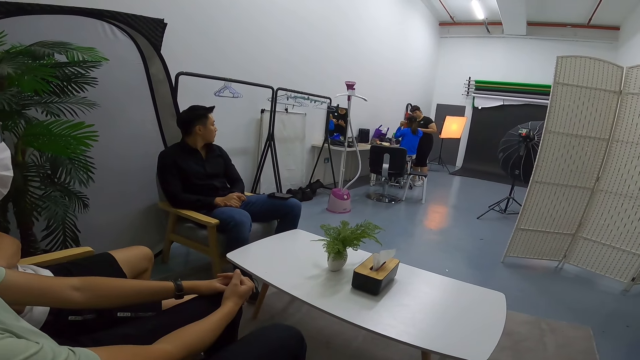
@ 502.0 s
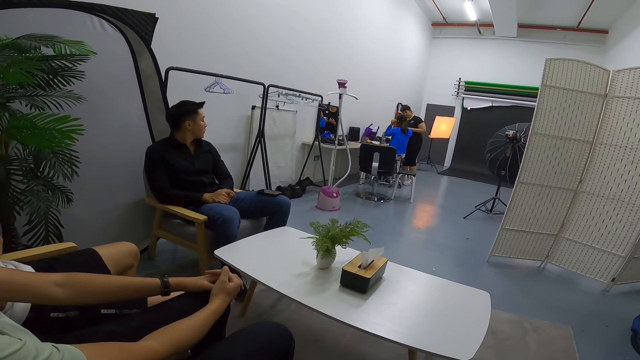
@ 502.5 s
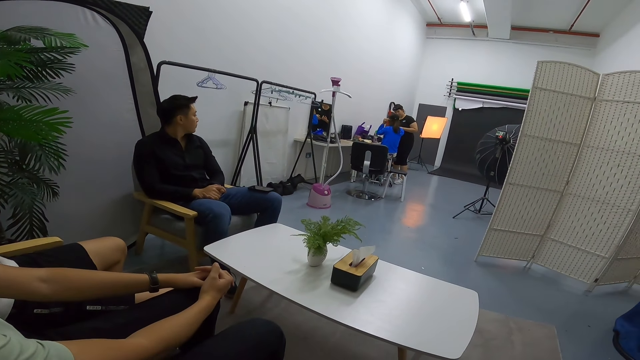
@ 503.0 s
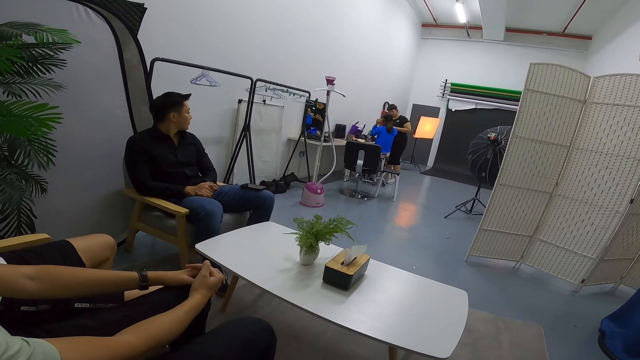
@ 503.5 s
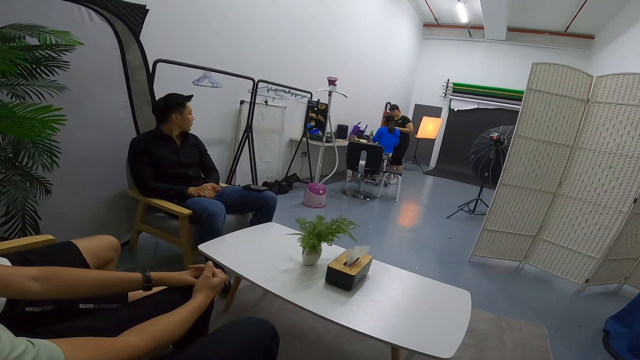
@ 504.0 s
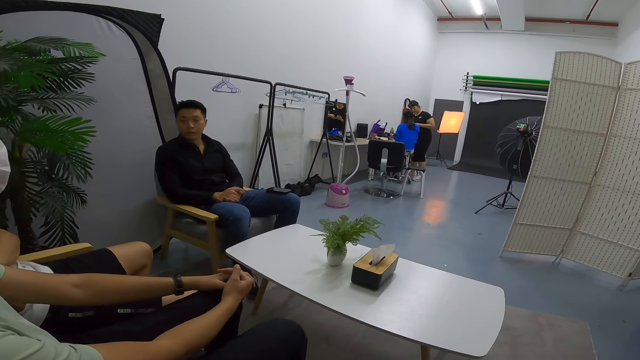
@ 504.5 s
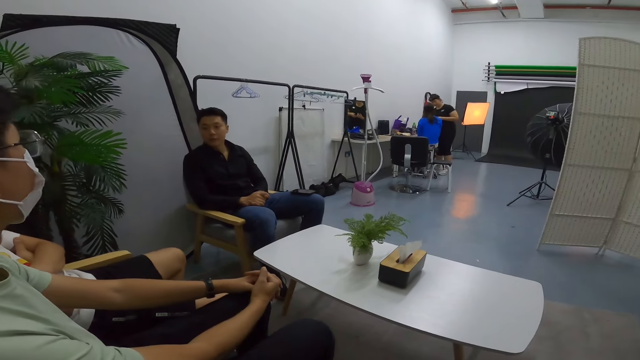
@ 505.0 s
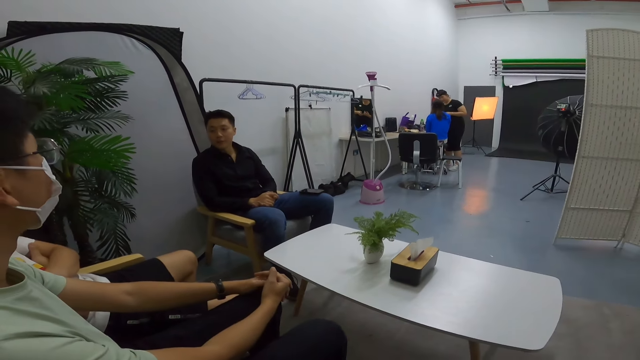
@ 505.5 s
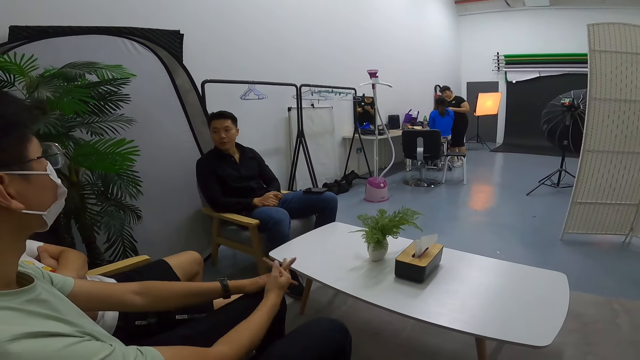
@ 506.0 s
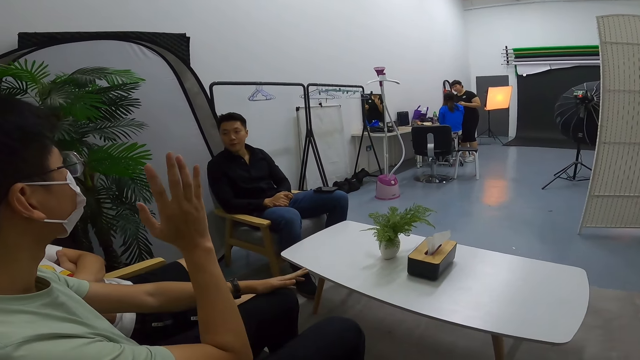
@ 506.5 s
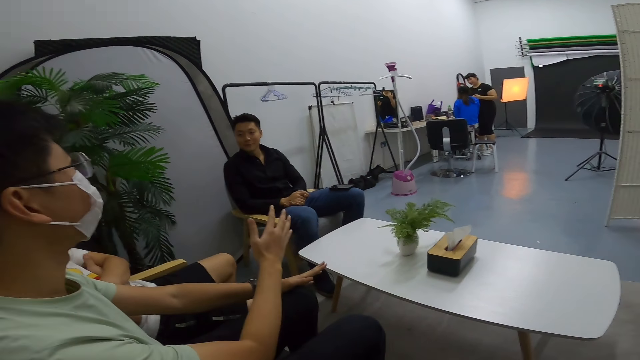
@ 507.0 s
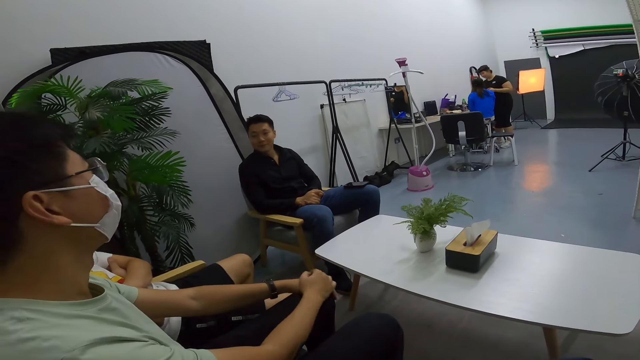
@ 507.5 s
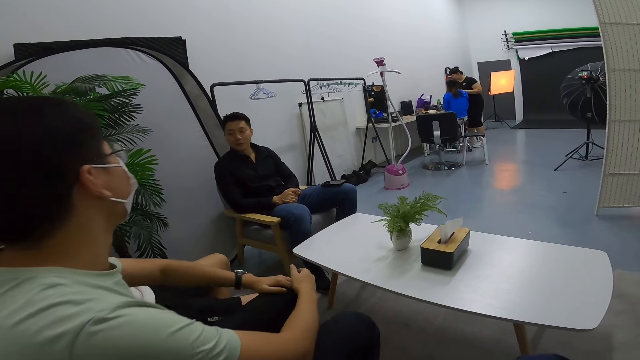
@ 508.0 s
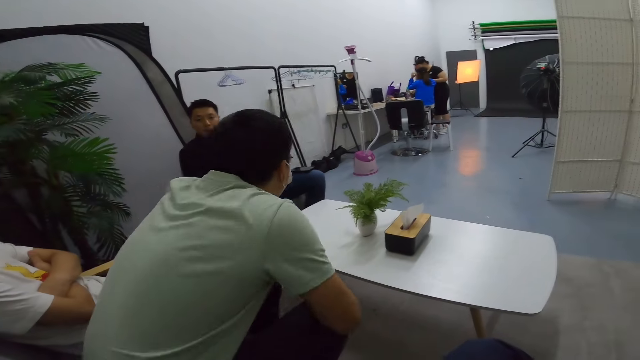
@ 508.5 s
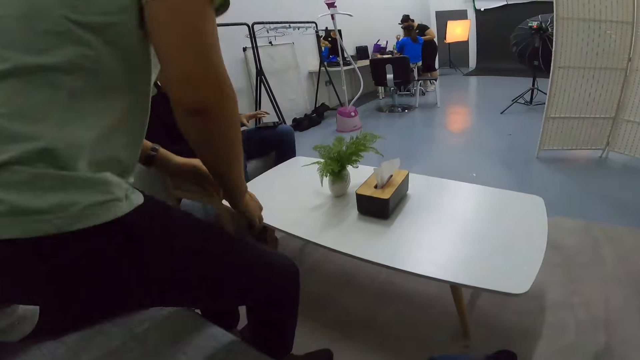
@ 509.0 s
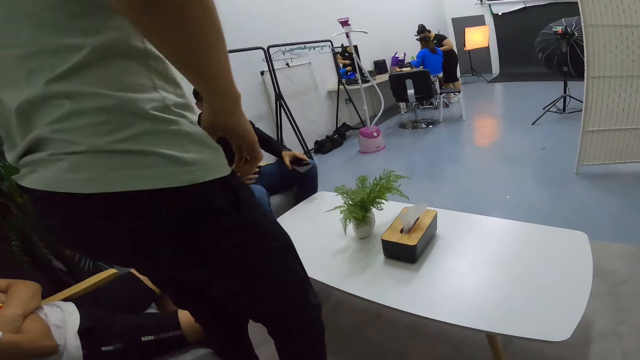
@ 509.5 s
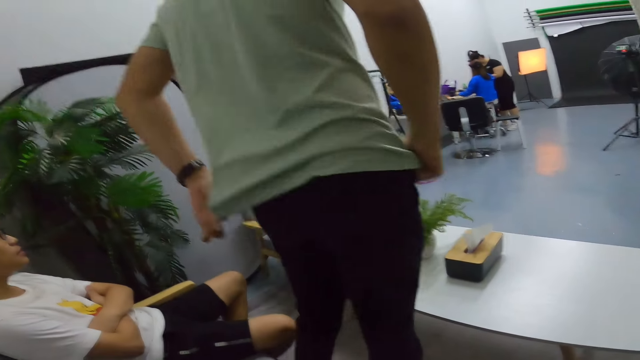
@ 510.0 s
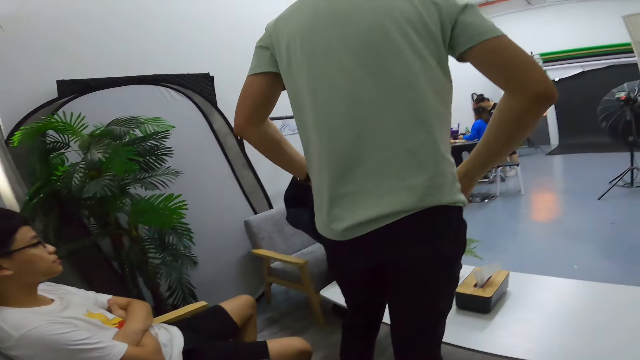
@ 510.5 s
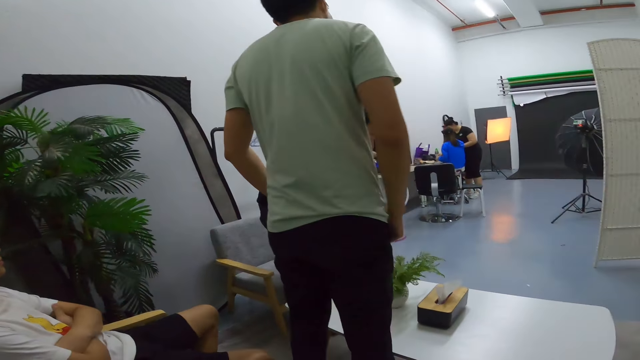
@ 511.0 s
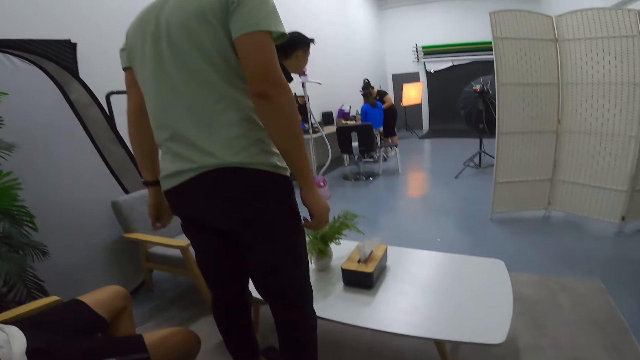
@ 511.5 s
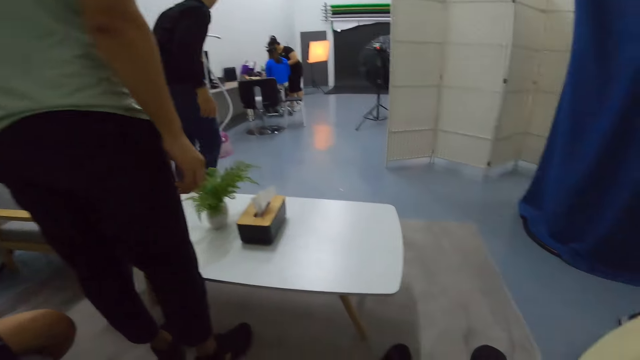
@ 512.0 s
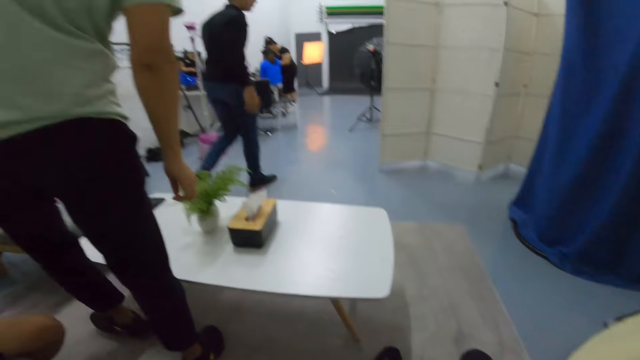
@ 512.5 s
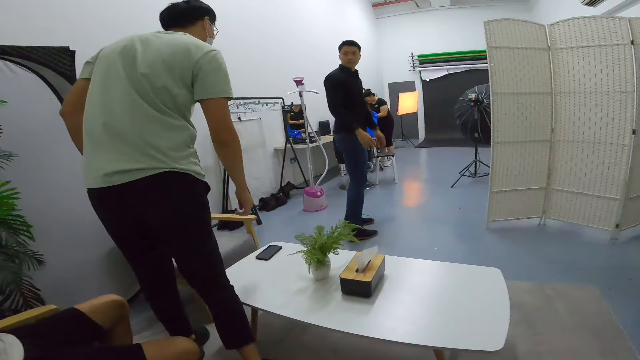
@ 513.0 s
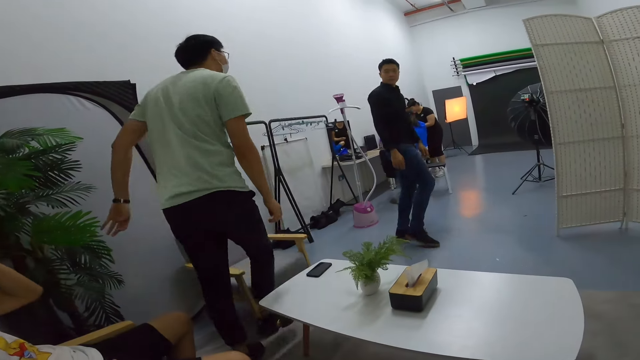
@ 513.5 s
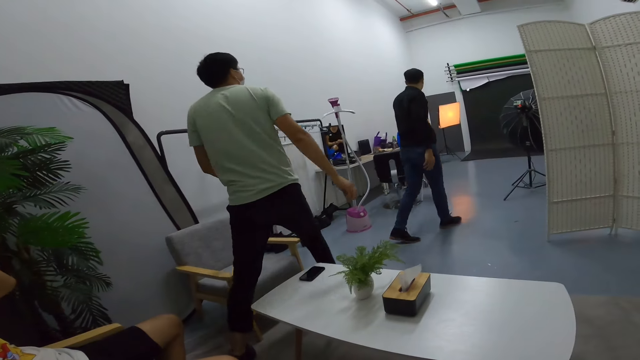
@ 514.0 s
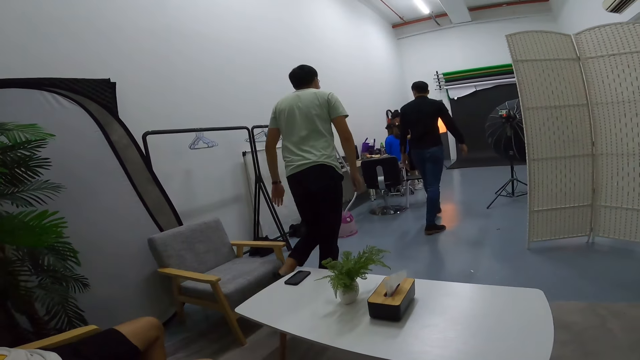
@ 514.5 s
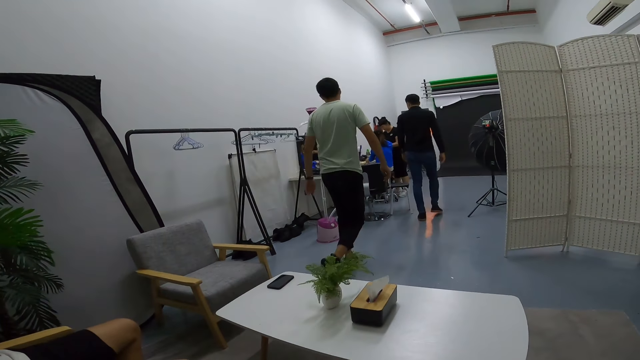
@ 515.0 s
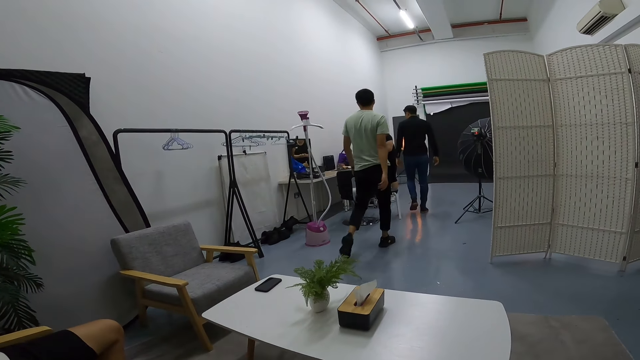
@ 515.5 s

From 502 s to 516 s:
The man lifts his hand up. The man waves at another man. The first man stands up. The other man stands up. The other man and the first man walk towards a woman.

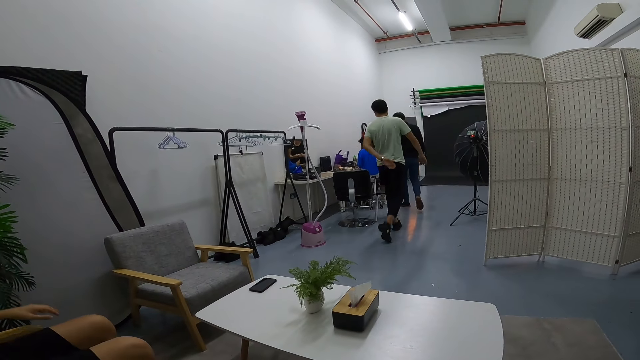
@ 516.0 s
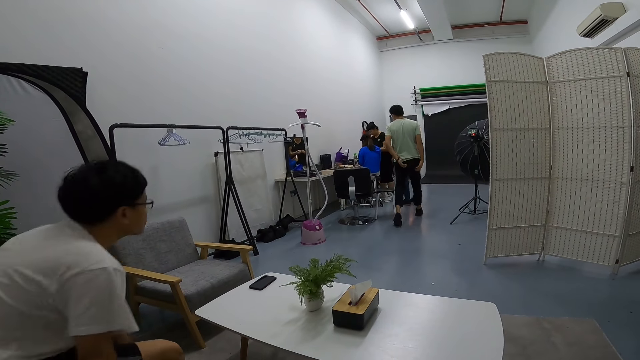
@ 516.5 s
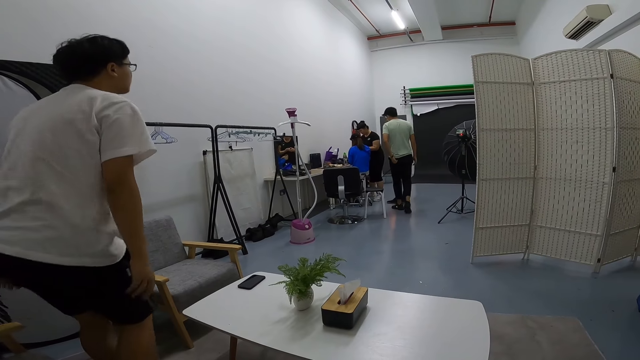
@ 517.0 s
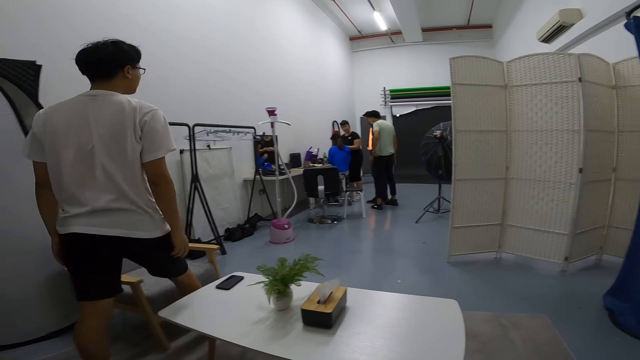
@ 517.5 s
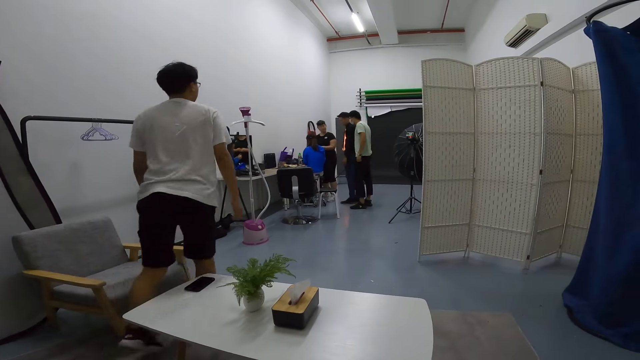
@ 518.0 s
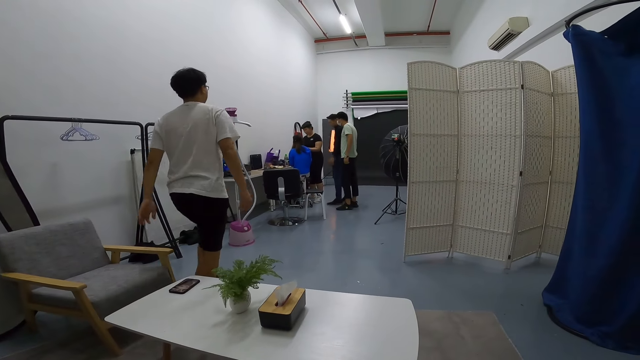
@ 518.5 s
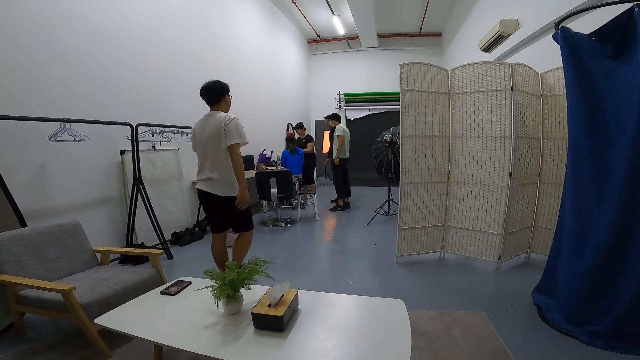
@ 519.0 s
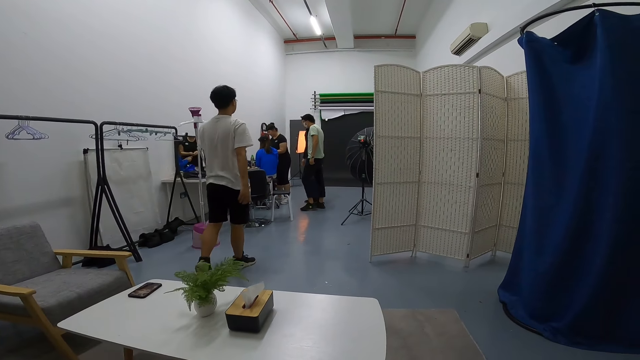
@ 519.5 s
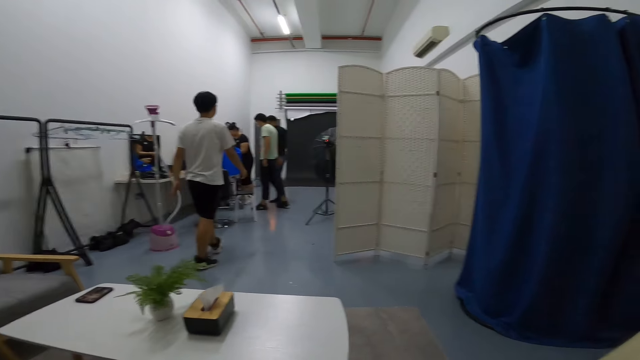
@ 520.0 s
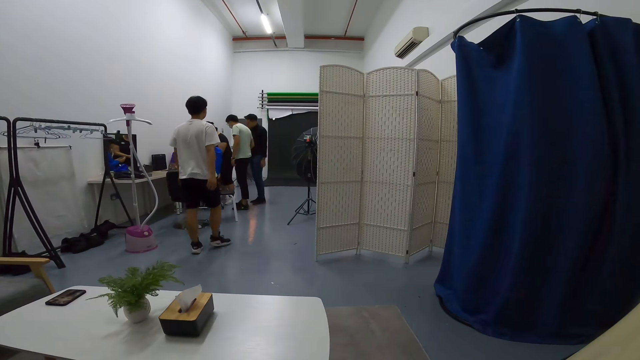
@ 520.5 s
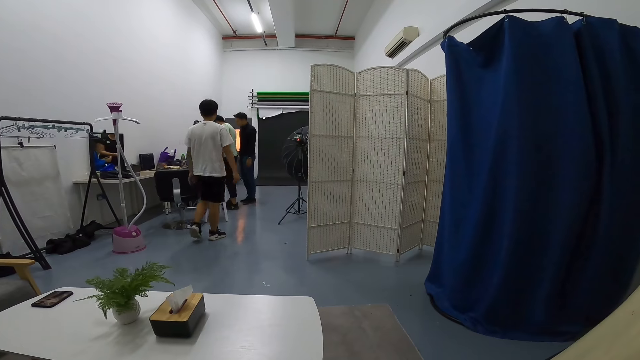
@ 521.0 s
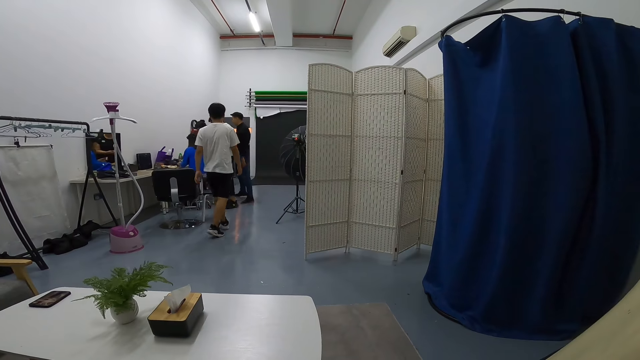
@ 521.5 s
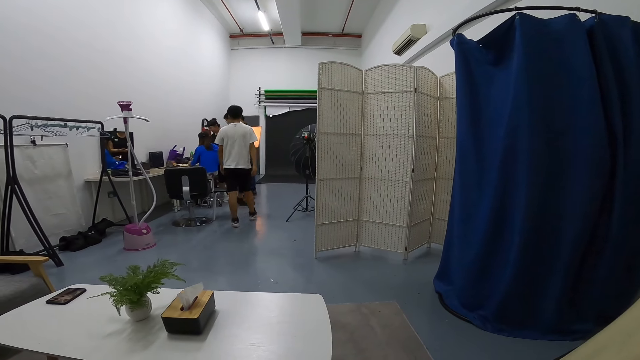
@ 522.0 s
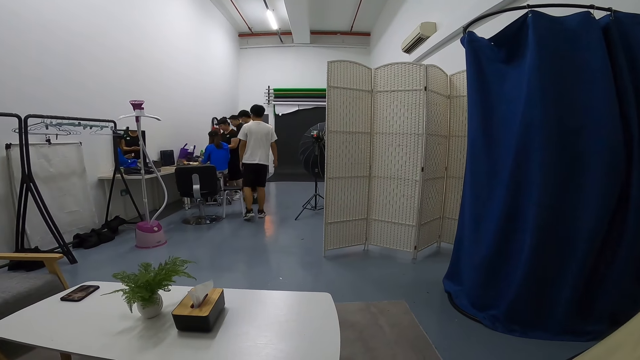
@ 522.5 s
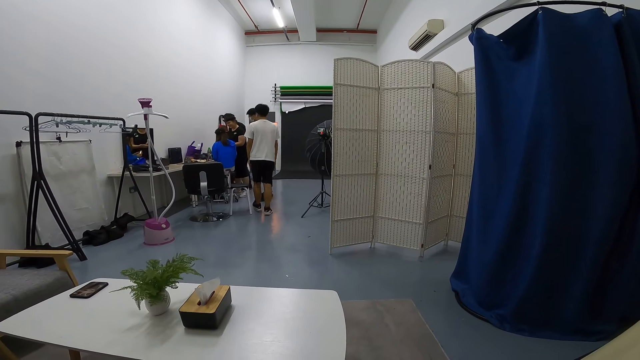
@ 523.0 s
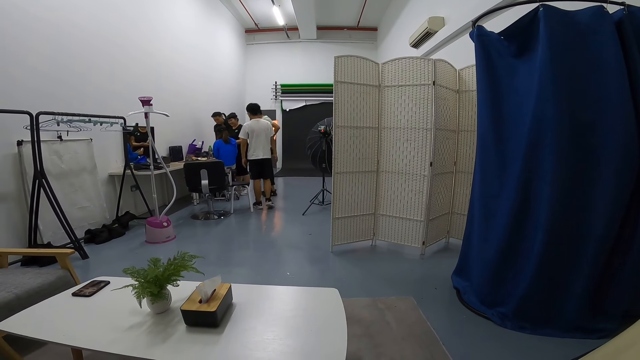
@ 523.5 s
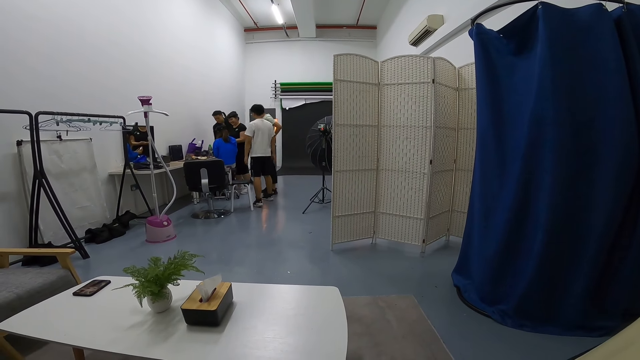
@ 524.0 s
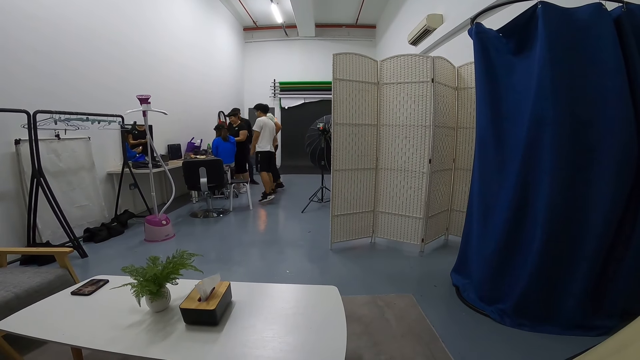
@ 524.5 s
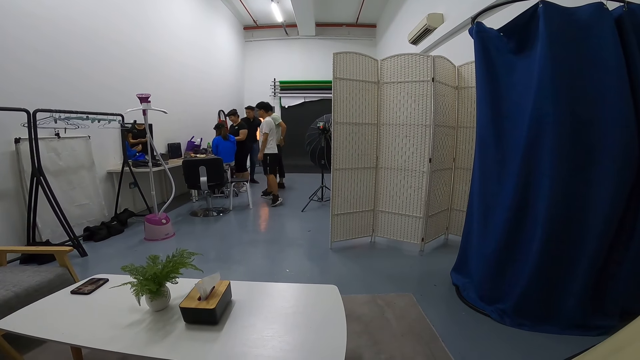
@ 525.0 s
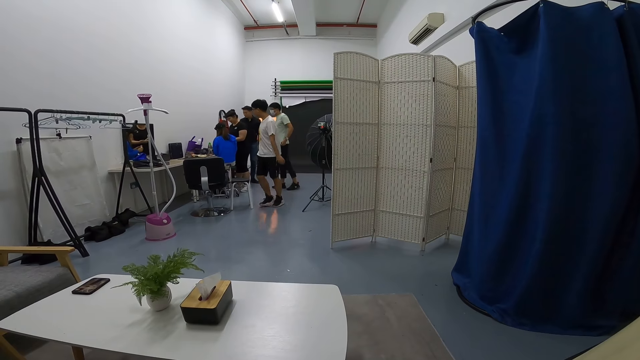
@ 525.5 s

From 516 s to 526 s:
A man walks away. The man walks towards a woman.
